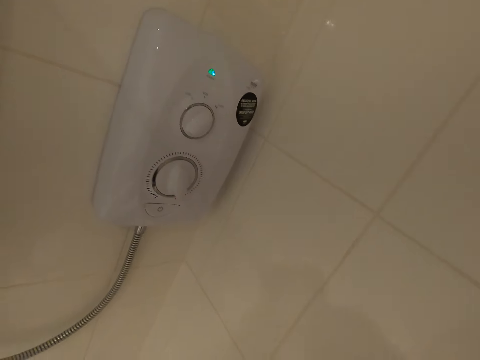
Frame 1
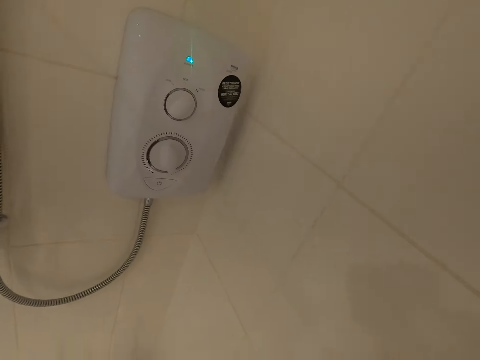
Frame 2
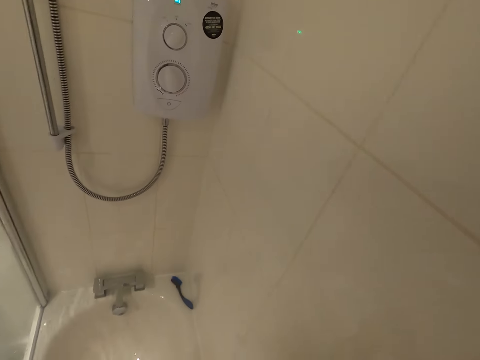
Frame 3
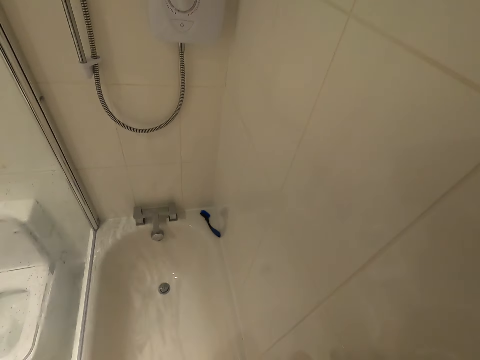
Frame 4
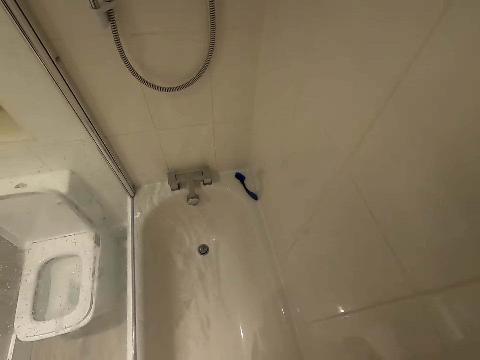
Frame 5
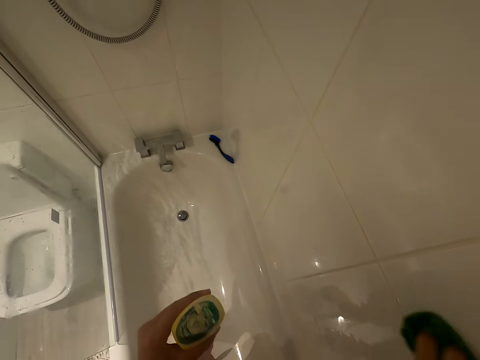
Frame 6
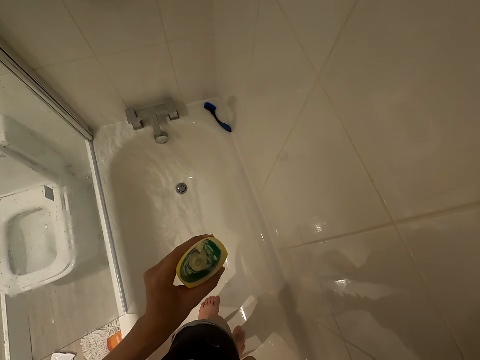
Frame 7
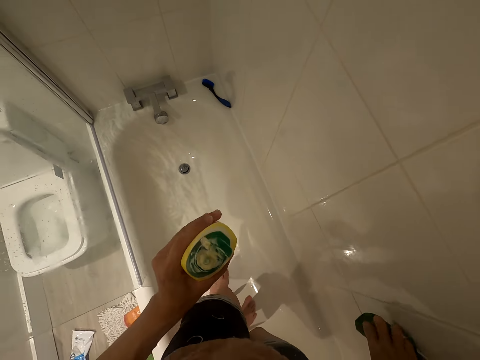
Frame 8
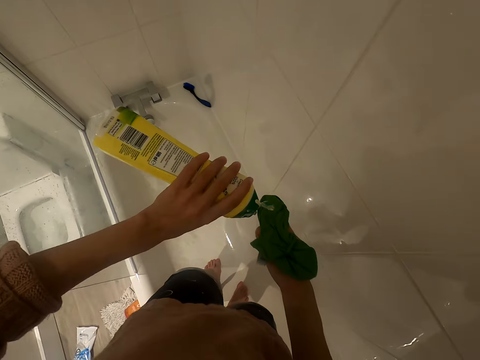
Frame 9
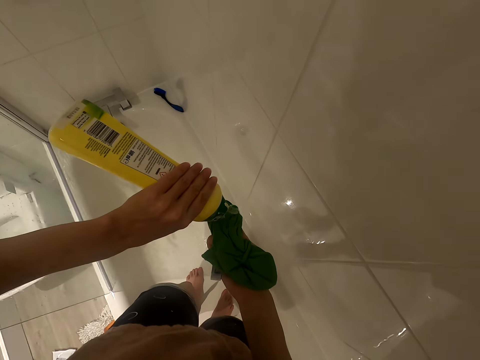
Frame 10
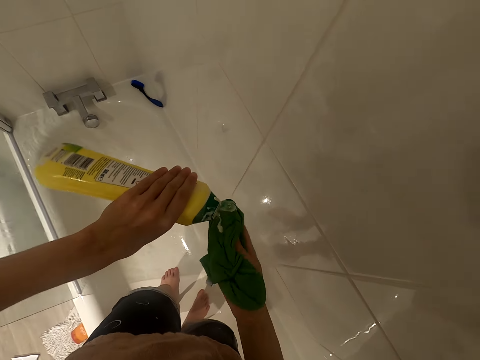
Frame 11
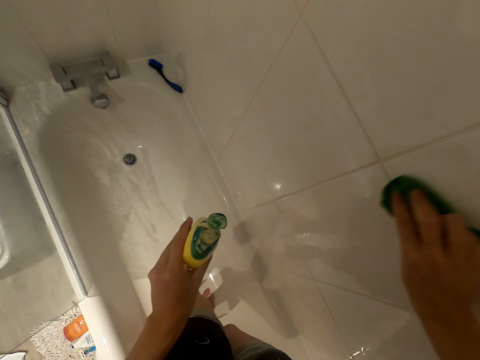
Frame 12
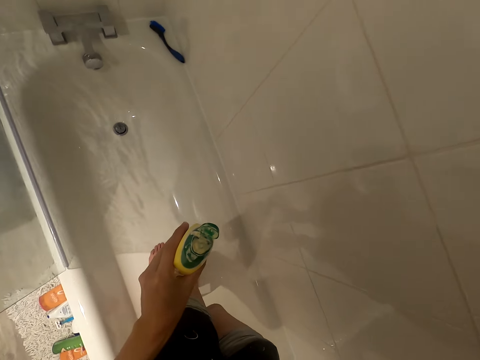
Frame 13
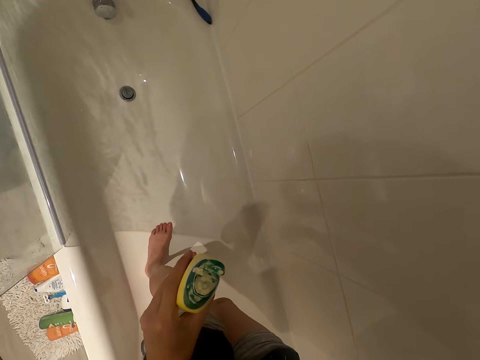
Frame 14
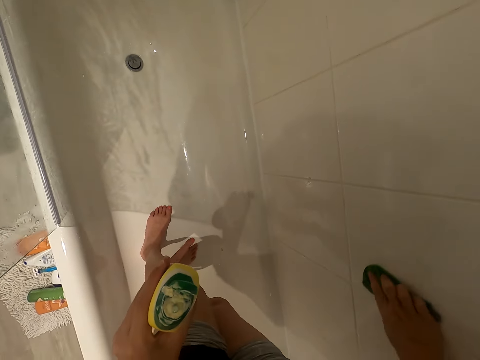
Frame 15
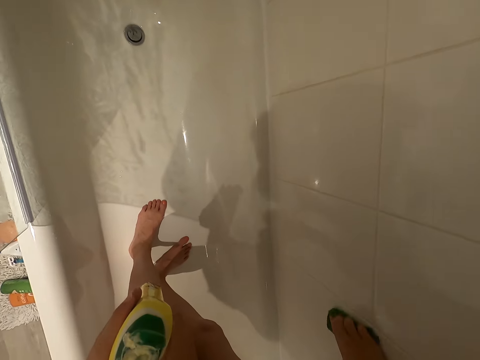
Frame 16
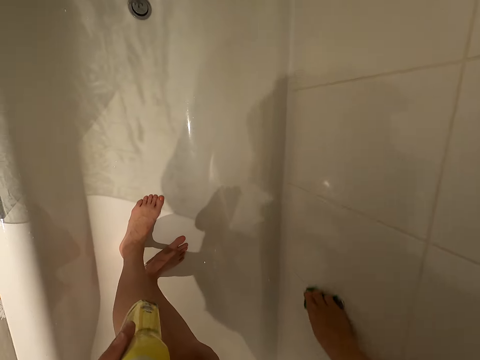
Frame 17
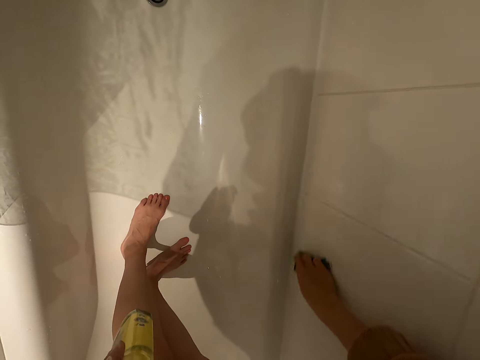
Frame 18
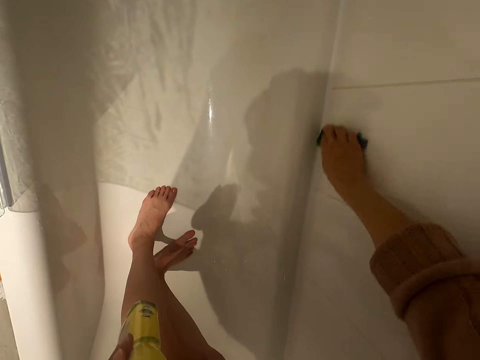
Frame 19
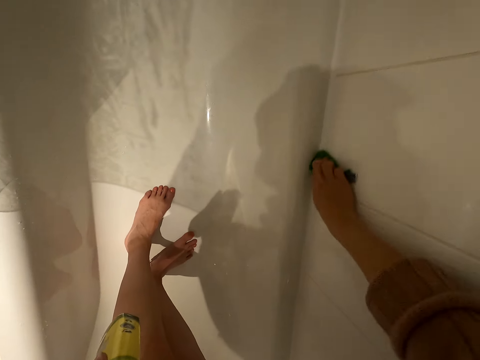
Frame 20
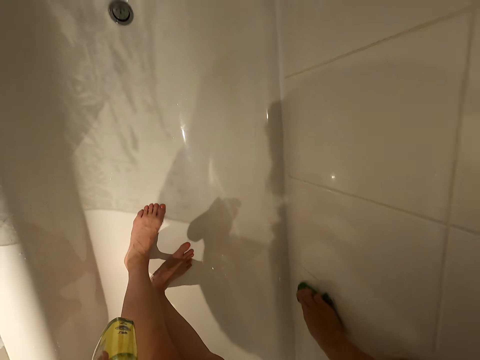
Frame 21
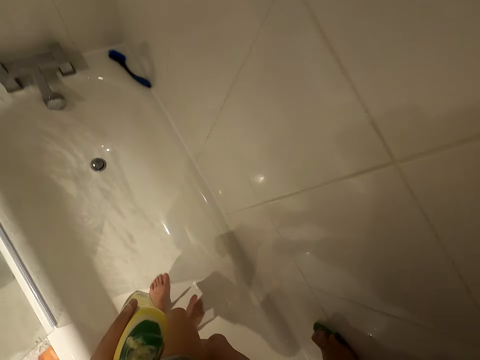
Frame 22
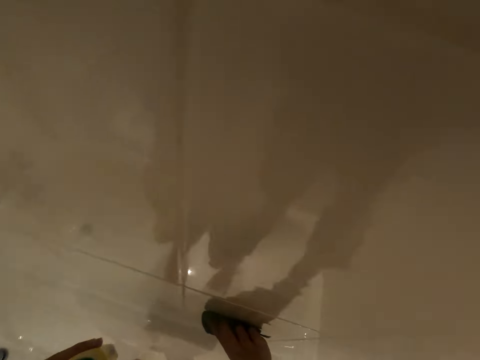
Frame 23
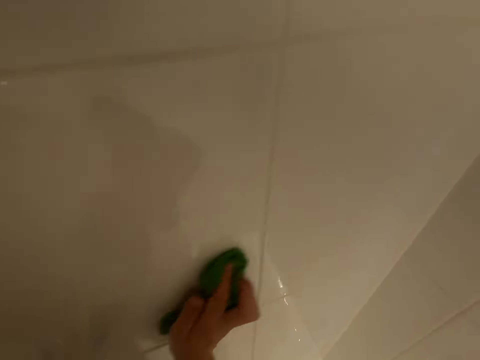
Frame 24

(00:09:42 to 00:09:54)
The camera wearer holds the soap. They squeeze soap on the cleaning cloth. They clean the wall.

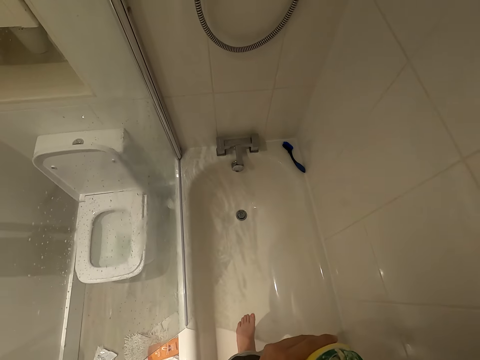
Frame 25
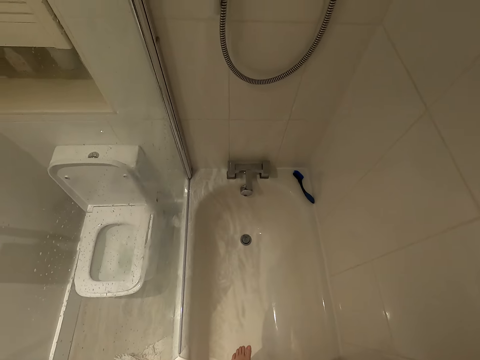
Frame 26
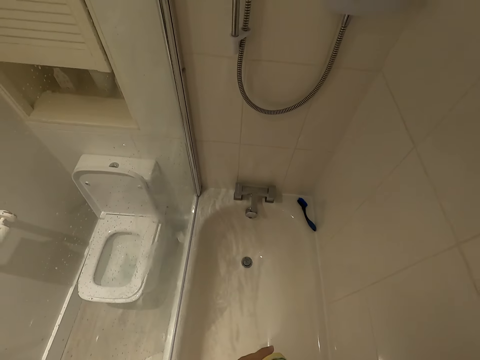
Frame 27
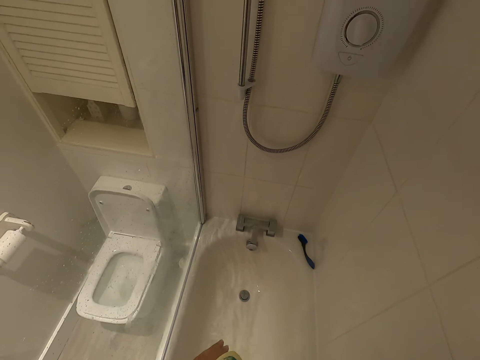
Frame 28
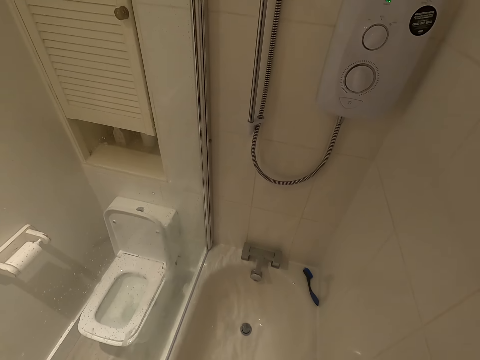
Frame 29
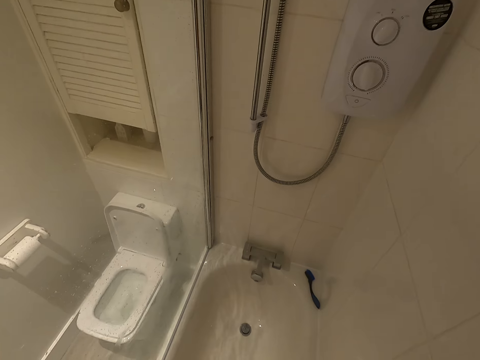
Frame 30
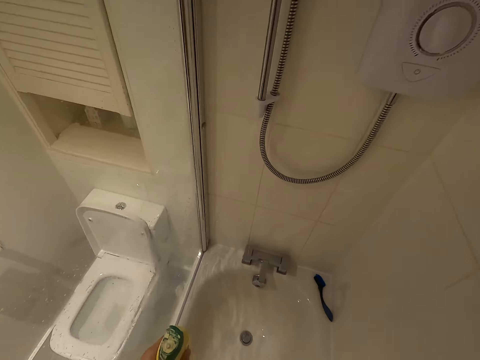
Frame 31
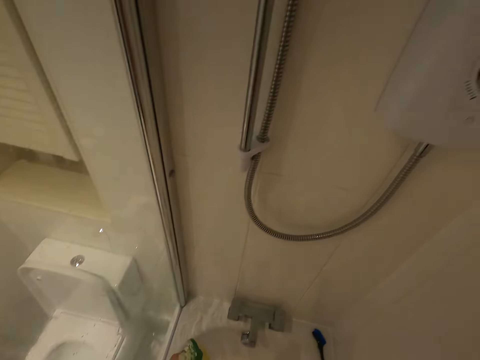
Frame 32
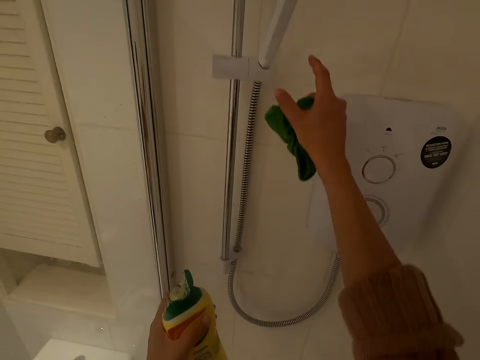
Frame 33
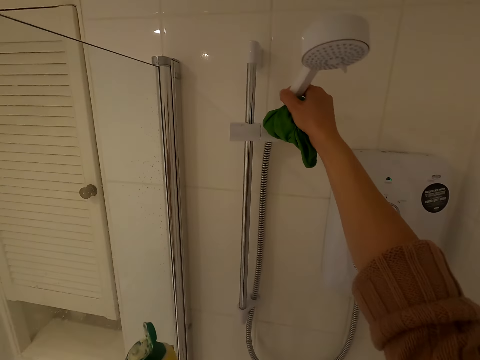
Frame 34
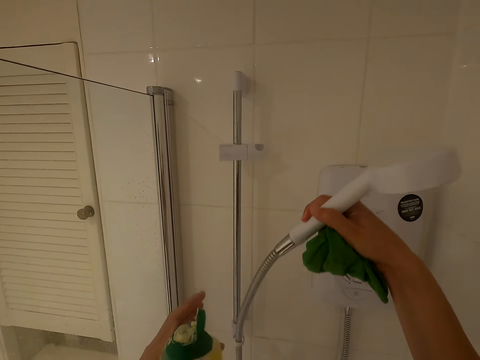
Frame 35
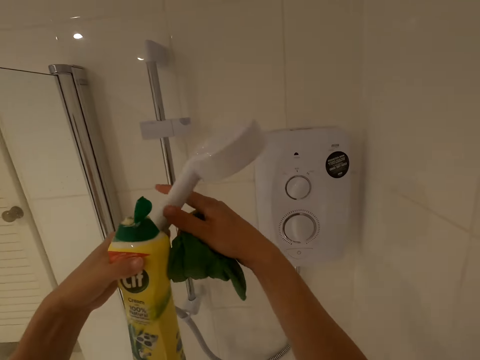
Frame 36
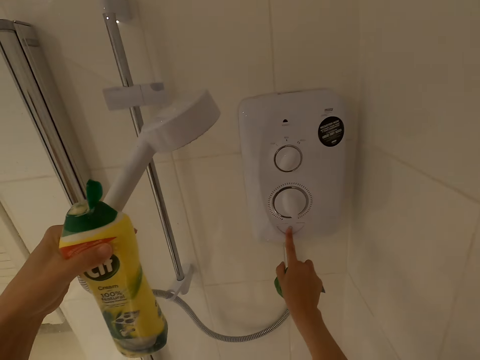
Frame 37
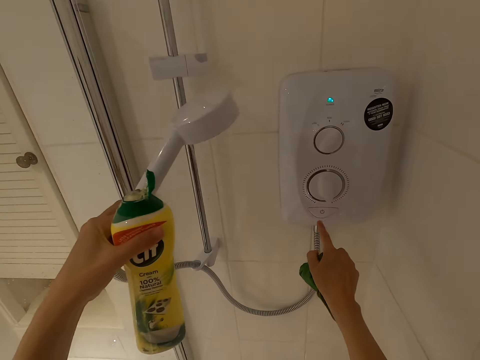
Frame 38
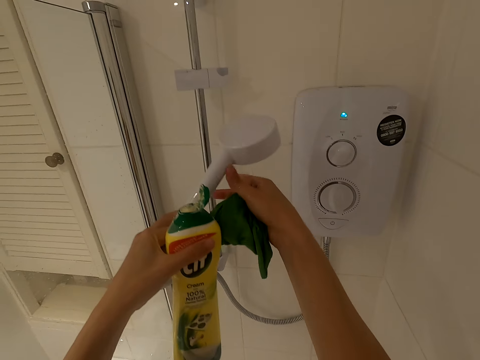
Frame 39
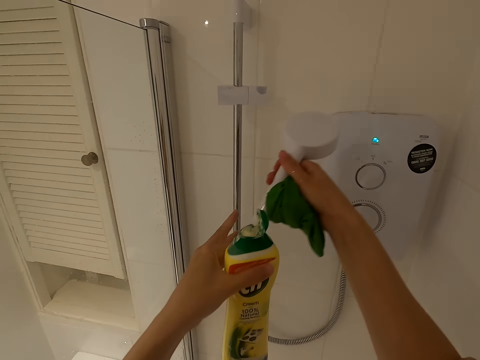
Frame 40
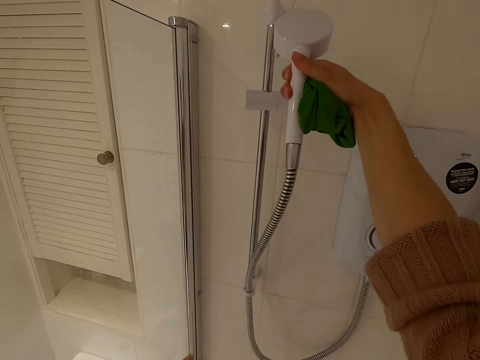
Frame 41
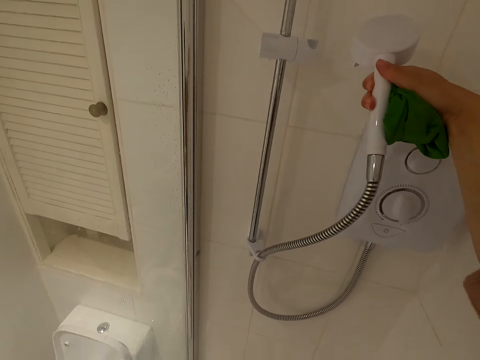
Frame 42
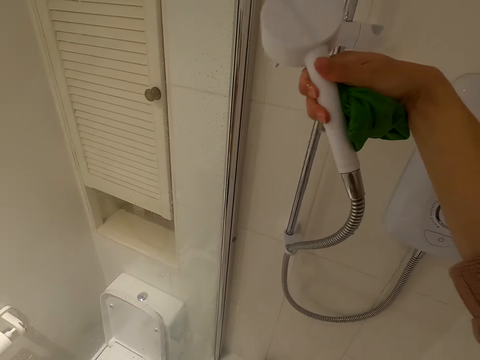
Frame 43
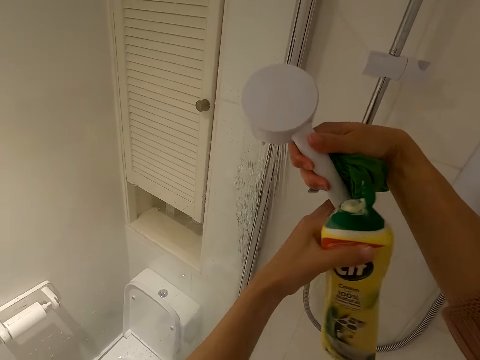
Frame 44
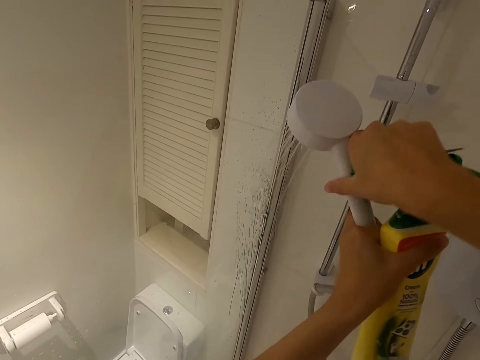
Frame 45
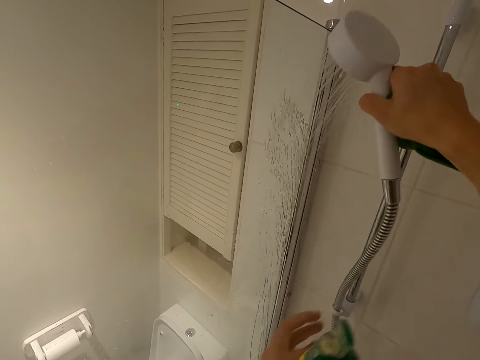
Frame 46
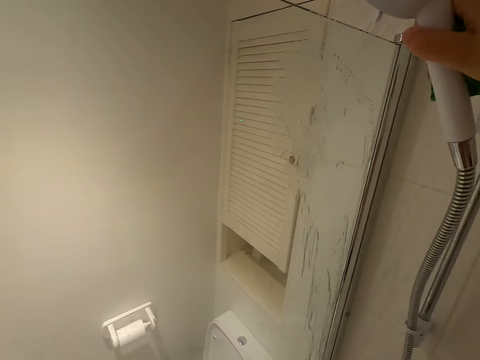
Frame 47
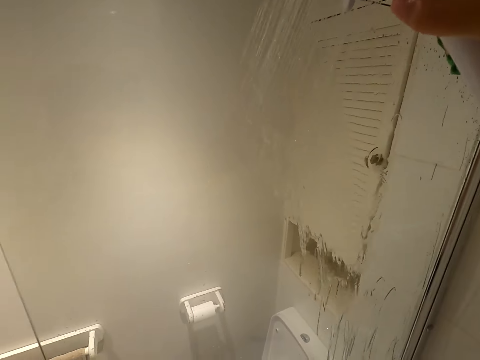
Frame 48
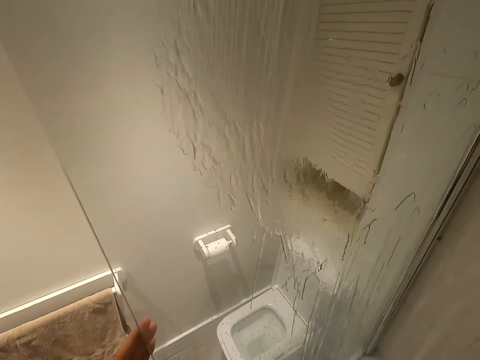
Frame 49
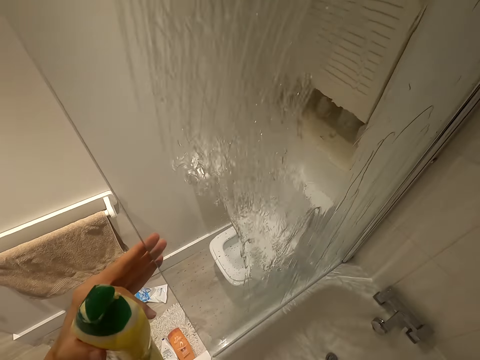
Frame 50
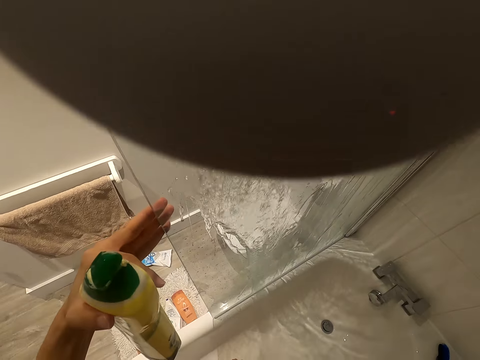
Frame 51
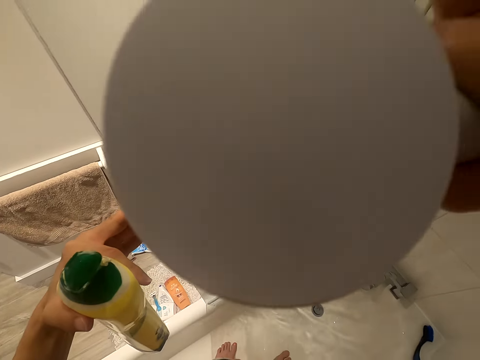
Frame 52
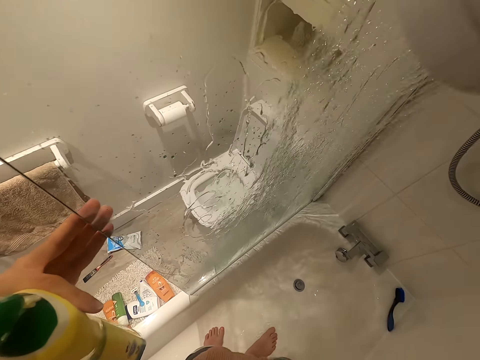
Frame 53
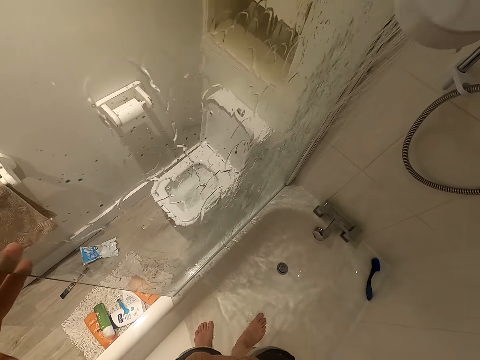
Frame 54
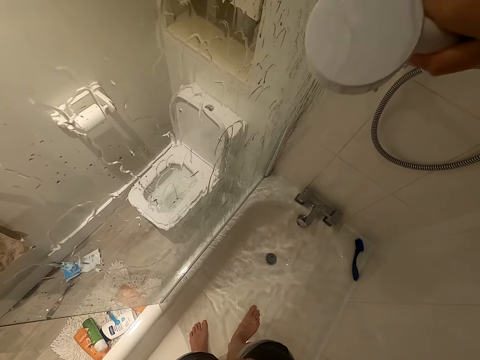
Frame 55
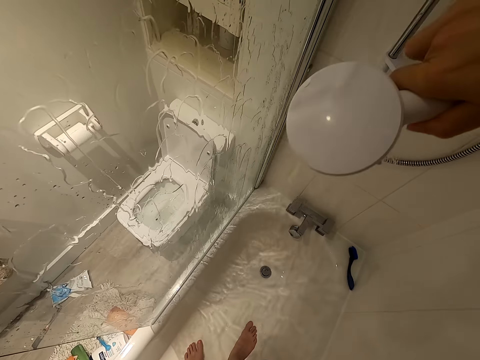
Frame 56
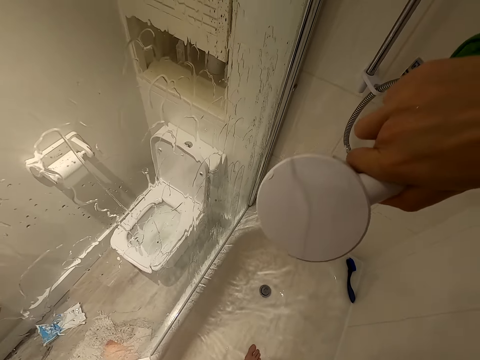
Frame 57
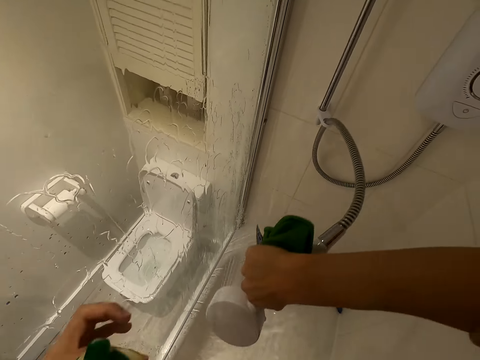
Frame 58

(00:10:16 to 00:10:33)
The camera wearer turns around. They pick up the shower head. They hold the shower head with the left hand. They press the button on the switch. They put on the shower. They hold the shower head with the right hand. They move the shower head. They rinse the wall. They rinse the mirror. They rinse the wall. They rinse the wall again.
